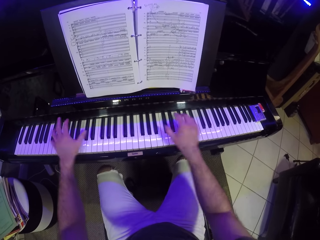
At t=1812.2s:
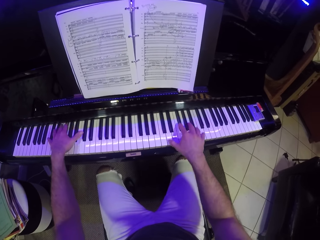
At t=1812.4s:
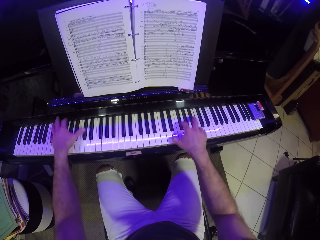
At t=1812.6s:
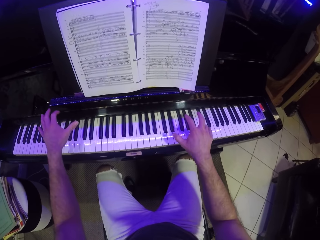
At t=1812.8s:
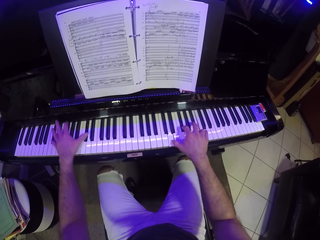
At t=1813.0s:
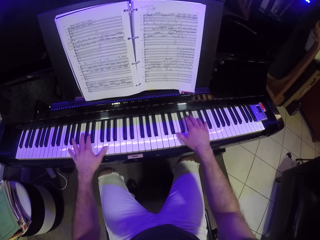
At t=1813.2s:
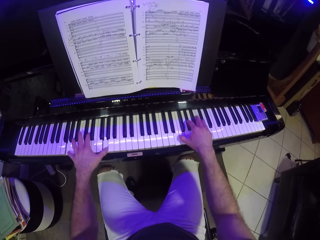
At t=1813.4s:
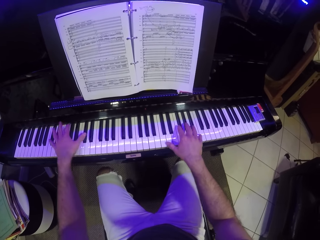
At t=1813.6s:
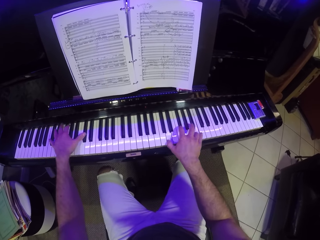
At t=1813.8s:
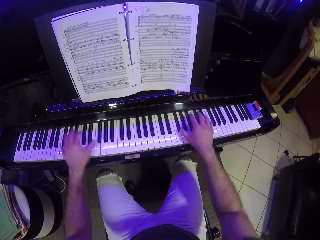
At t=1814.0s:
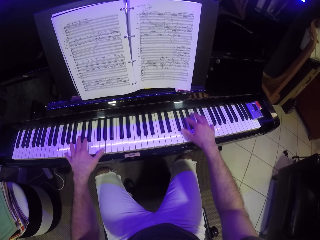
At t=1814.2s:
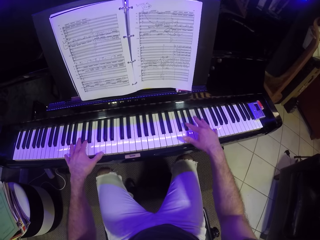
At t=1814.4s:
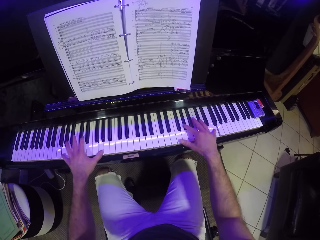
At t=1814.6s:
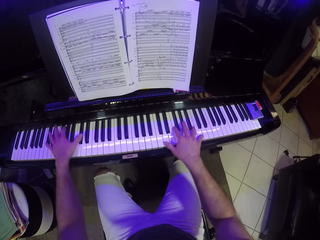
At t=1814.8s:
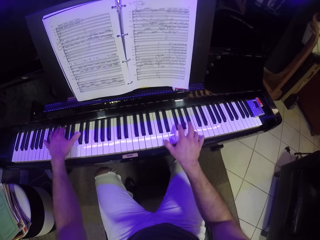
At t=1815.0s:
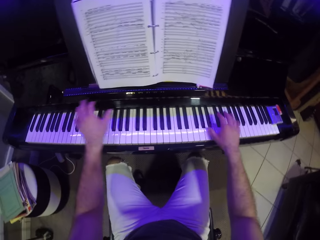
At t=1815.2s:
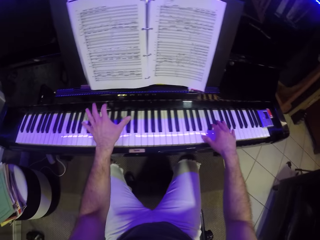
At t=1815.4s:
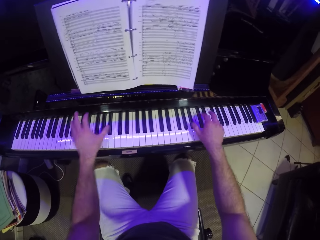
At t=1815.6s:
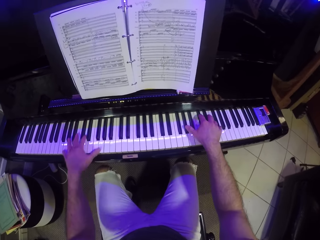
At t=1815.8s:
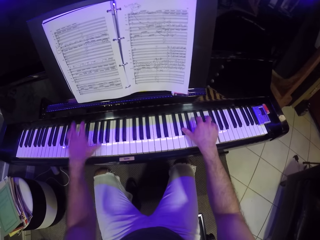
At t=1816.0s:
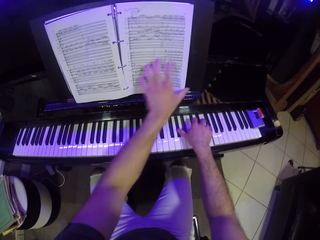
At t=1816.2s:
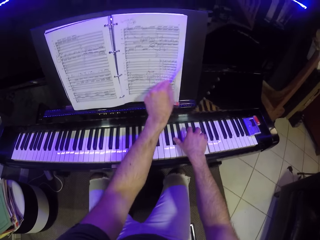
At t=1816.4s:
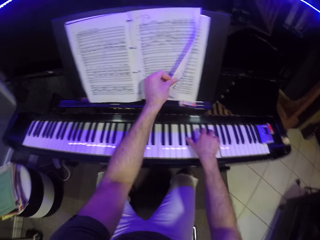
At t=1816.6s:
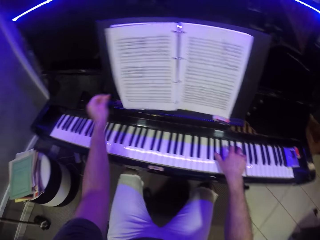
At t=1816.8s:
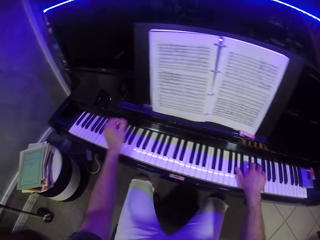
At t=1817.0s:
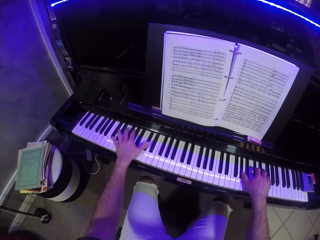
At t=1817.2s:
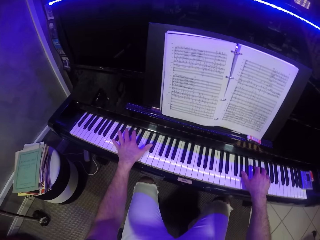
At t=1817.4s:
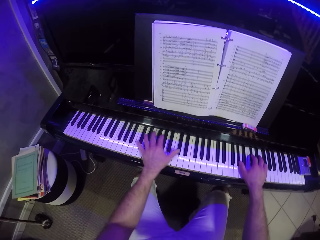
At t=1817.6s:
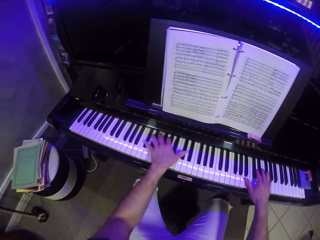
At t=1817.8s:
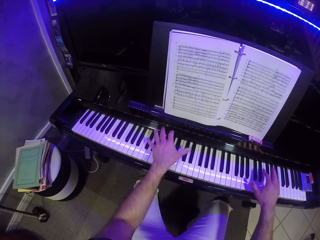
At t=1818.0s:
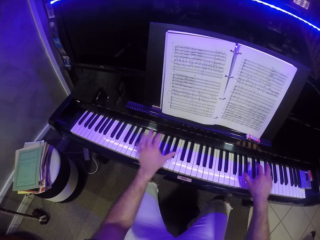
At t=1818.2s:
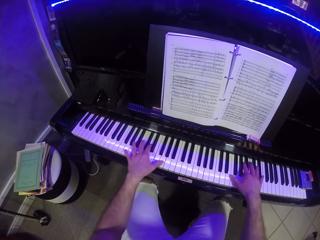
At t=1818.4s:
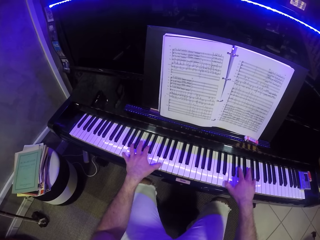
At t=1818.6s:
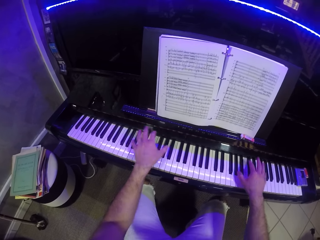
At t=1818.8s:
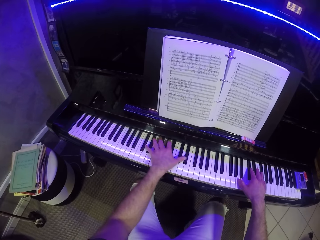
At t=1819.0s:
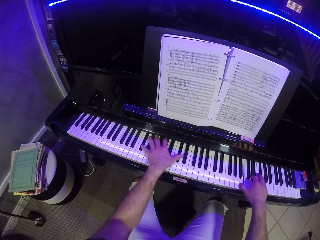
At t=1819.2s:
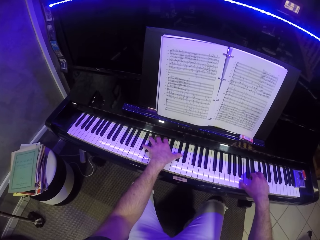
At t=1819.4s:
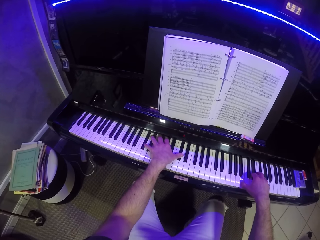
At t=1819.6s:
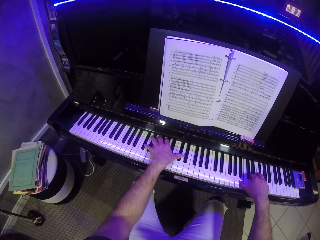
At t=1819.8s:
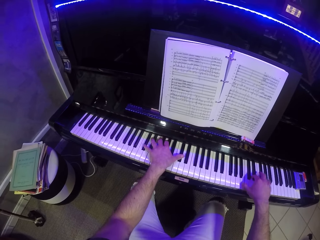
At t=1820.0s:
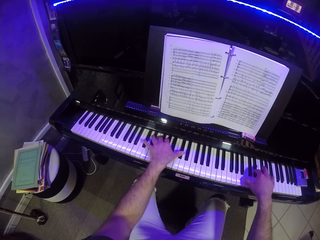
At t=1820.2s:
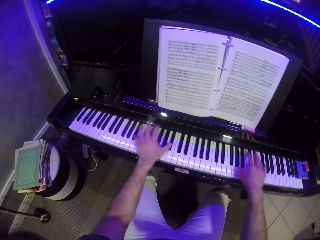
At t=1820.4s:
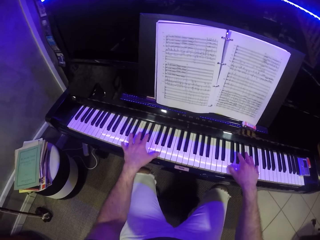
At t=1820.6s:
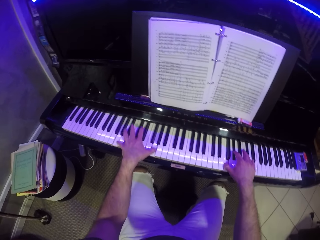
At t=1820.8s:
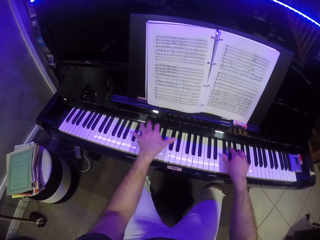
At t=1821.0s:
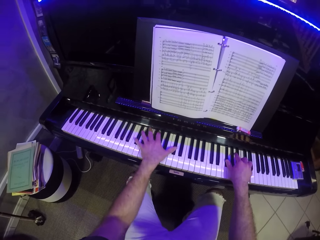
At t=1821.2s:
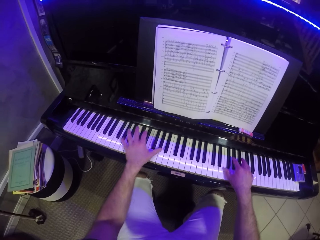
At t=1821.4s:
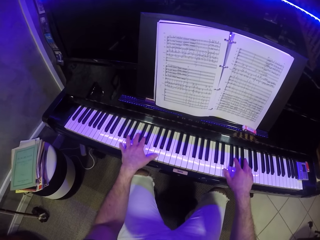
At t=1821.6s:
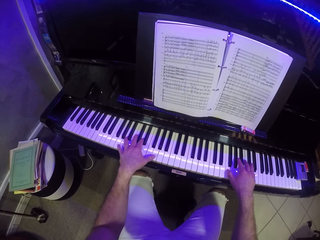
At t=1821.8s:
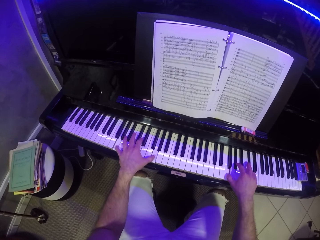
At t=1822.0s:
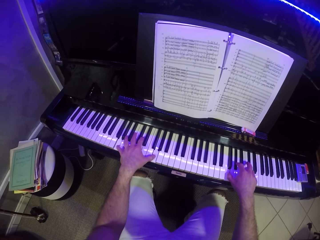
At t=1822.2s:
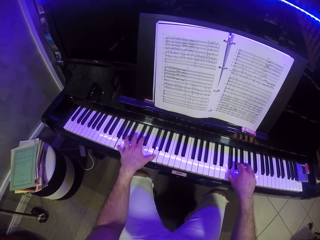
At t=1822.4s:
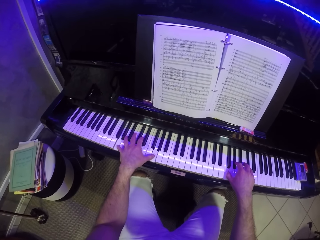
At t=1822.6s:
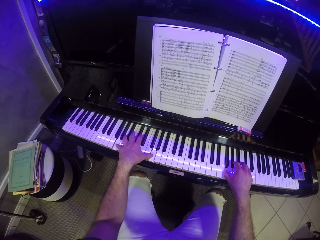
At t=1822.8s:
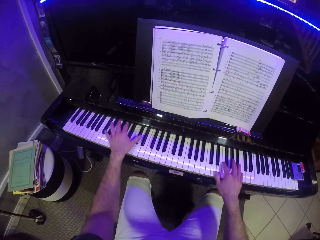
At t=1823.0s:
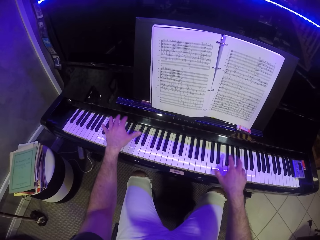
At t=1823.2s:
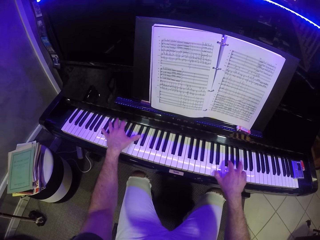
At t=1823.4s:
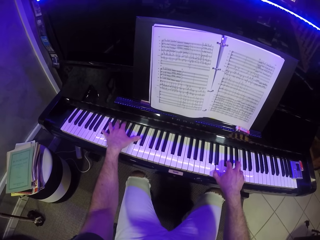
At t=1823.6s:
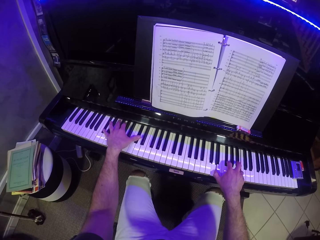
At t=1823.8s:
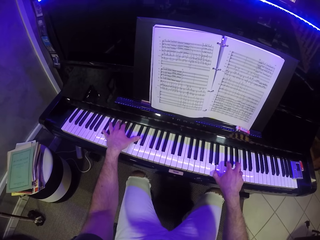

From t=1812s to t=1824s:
The camera wearer flips a page of the music score book with his left hand. He plays the piano with his hands.

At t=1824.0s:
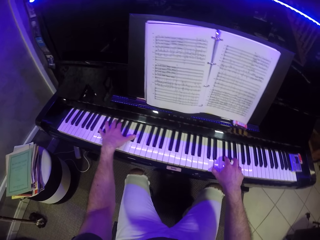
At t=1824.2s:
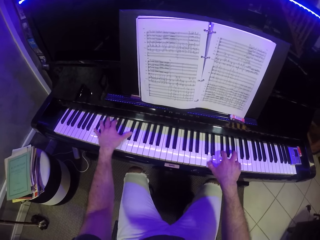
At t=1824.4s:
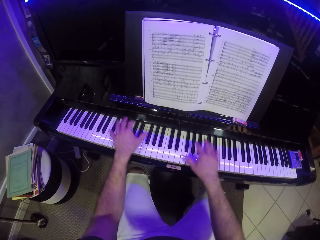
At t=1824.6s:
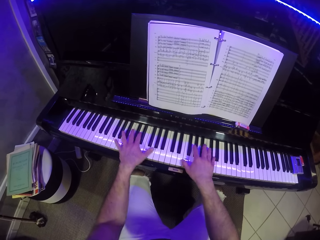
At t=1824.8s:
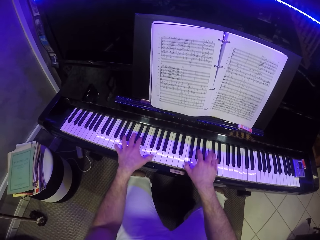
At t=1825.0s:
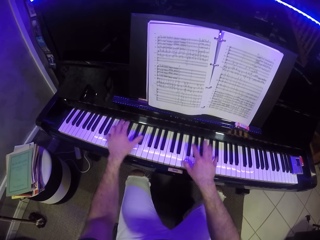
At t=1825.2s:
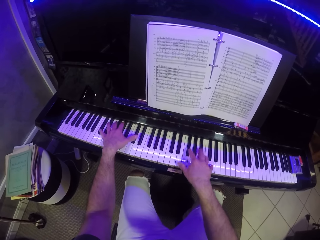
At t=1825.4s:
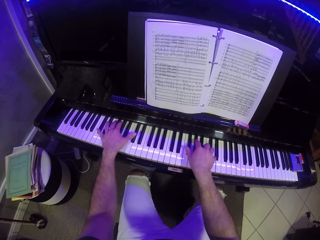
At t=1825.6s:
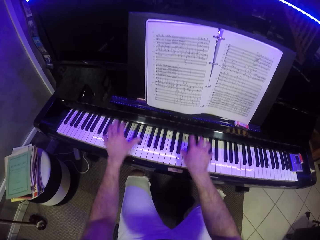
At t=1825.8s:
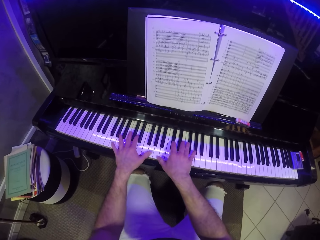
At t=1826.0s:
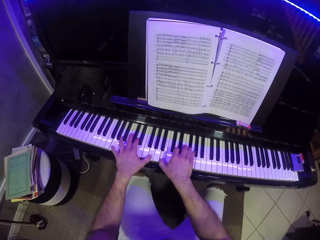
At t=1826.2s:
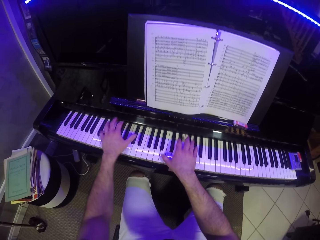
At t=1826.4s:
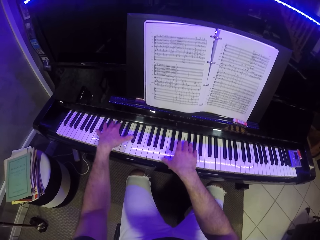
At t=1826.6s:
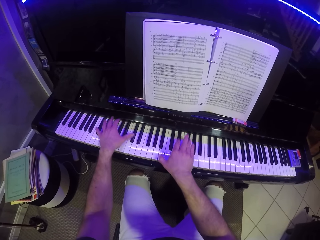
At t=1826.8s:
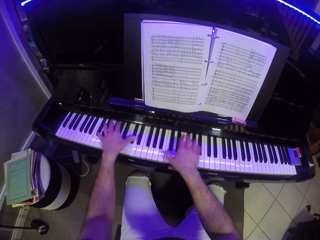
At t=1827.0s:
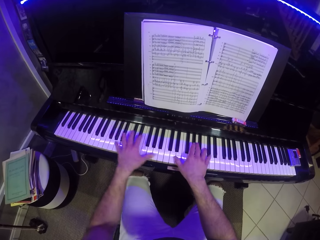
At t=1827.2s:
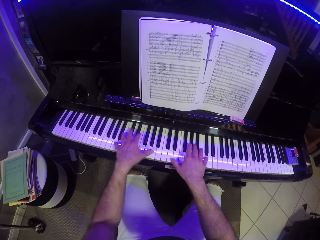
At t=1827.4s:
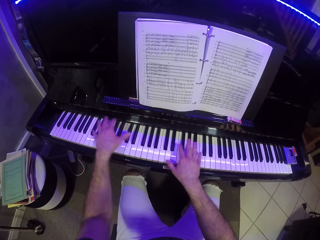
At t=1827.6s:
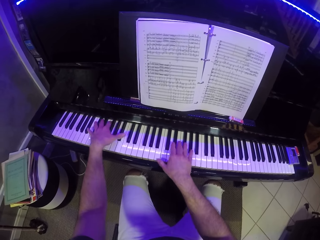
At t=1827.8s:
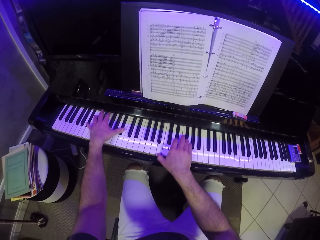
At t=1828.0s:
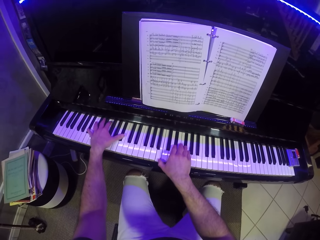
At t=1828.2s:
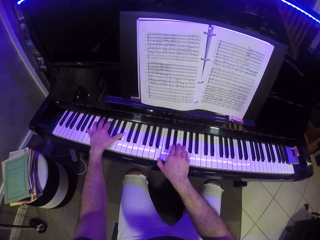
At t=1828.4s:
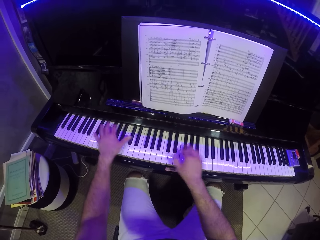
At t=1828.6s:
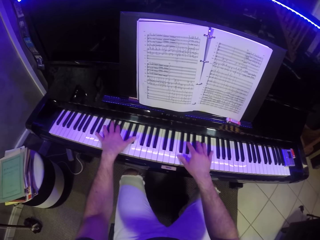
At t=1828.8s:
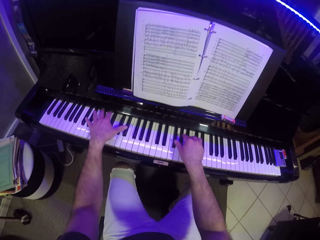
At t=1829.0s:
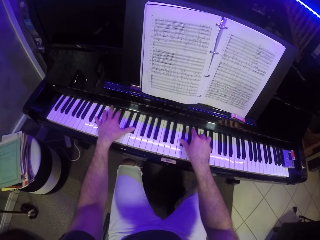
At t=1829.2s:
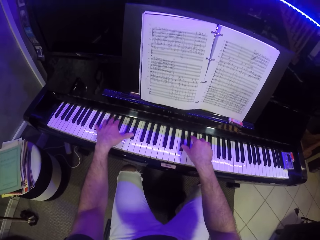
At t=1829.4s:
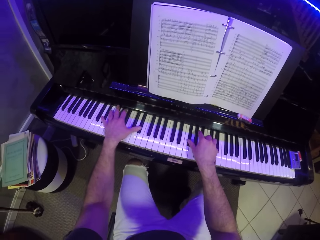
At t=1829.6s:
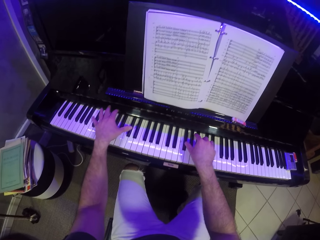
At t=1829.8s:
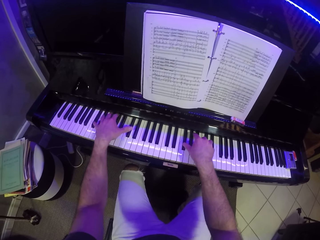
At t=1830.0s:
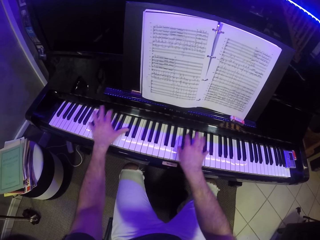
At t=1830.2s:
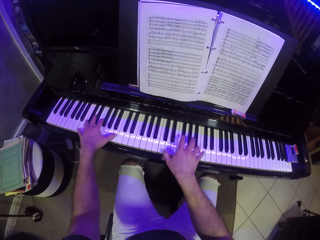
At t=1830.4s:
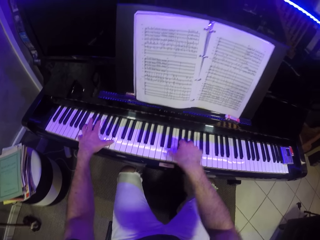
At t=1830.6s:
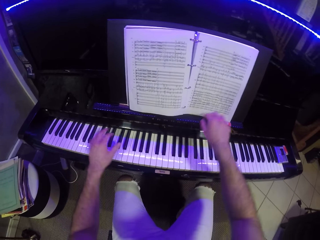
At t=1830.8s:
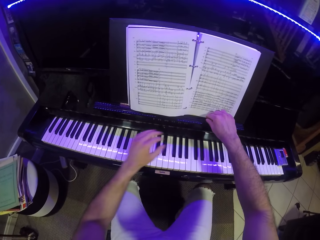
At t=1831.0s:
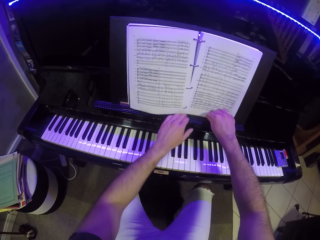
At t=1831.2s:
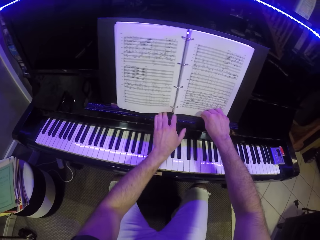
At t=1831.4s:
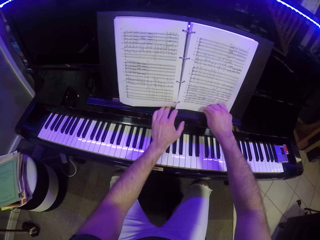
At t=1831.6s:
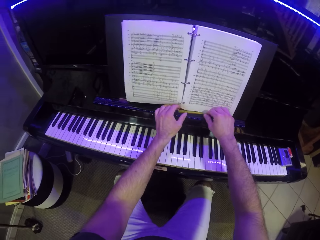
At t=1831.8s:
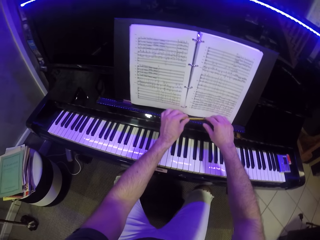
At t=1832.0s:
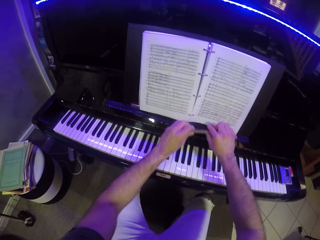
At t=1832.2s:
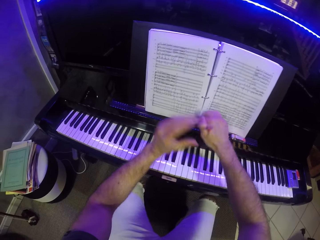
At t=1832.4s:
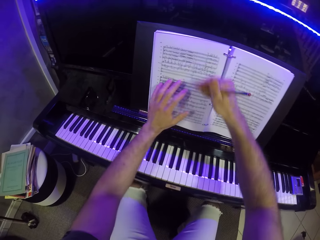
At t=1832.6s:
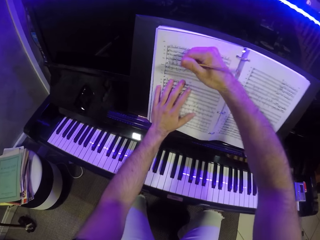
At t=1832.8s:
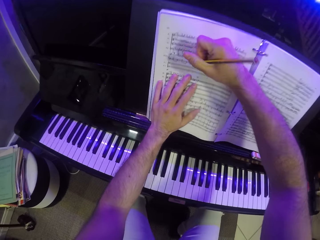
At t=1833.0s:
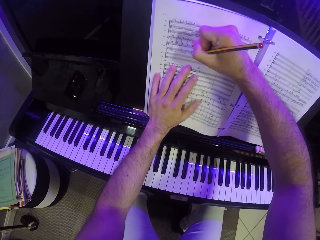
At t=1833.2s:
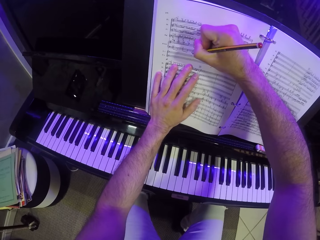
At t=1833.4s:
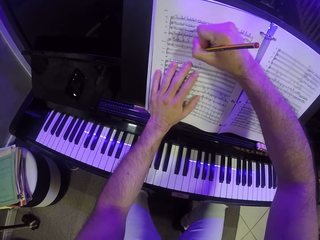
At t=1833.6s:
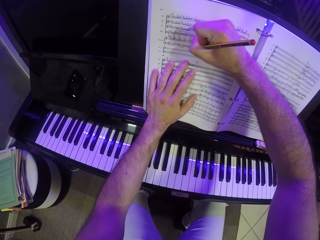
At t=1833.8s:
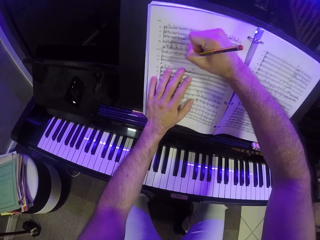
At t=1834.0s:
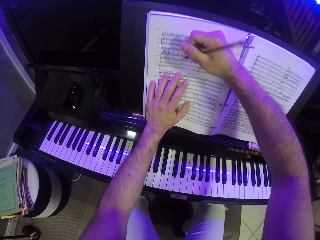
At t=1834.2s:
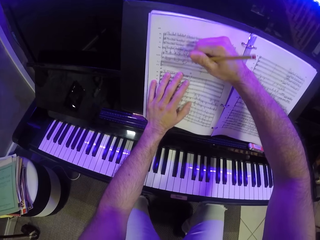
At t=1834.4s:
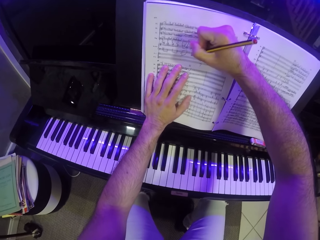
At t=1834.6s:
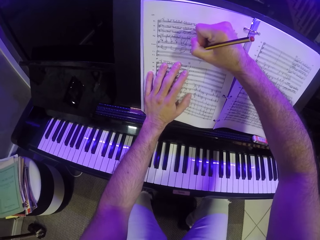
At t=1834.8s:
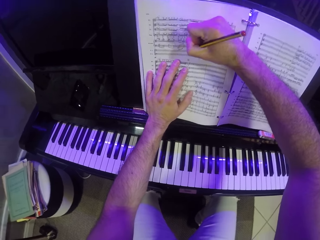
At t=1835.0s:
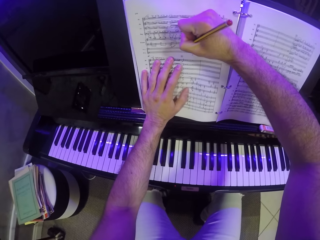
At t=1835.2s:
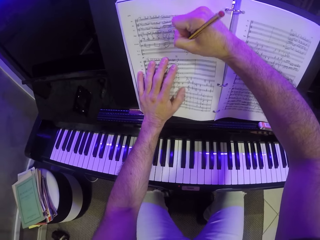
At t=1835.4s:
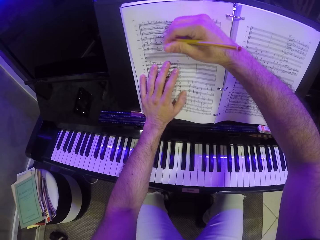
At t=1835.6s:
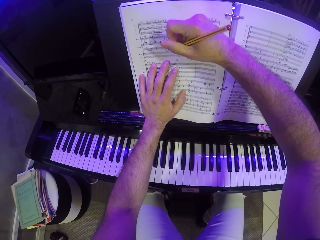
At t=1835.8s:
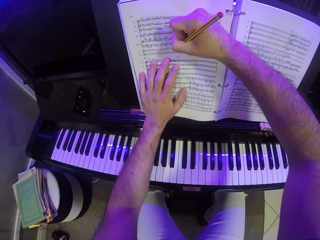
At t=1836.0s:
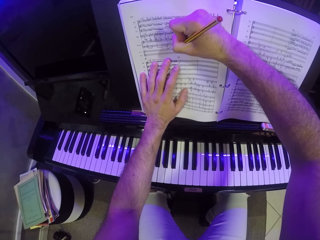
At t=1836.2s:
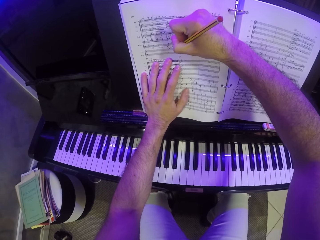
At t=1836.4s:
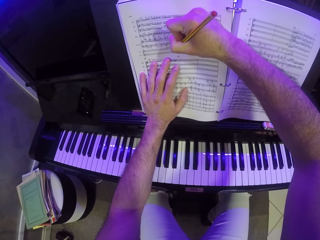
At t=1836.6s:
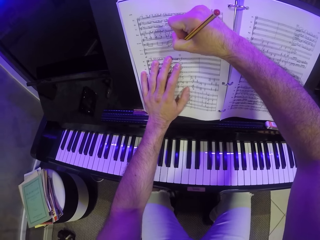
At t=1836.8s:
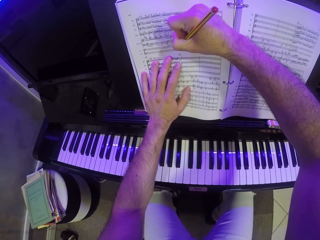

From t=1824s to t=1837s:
The camera wearer holds the pencil with his hands. He collects a pen. He places his left hand on the music score book. He writes on the music score book with the pencil in his right hand.
